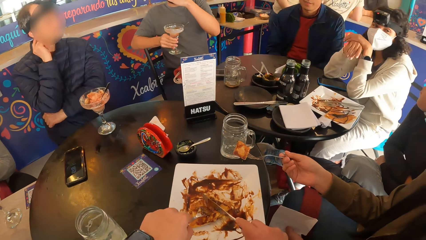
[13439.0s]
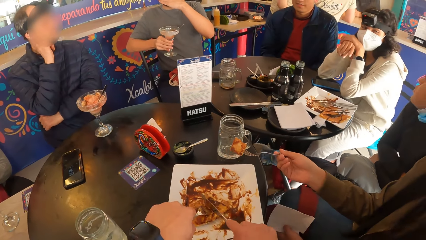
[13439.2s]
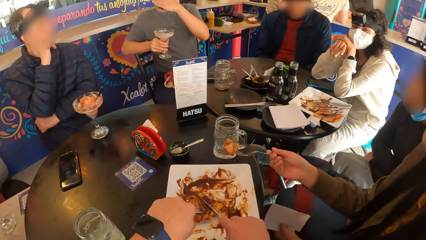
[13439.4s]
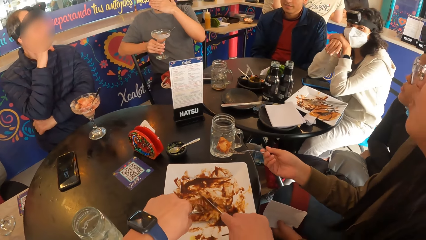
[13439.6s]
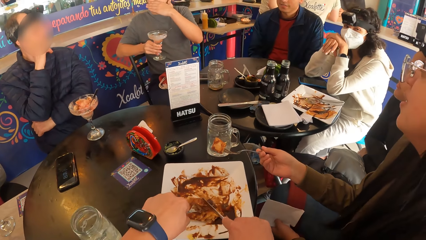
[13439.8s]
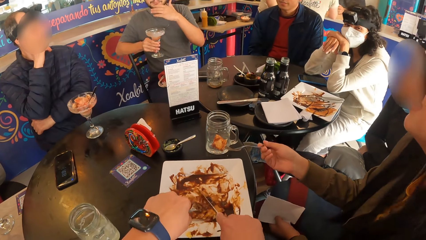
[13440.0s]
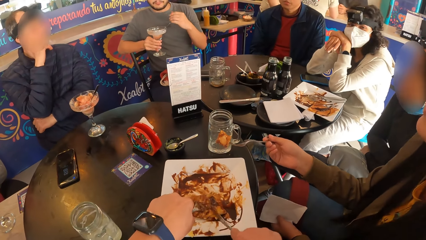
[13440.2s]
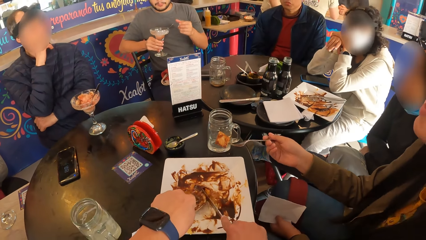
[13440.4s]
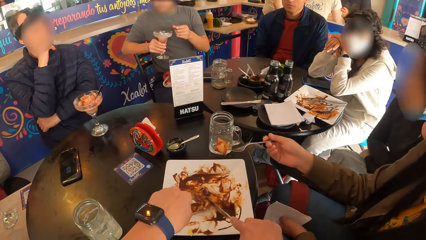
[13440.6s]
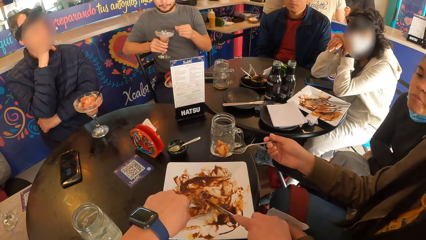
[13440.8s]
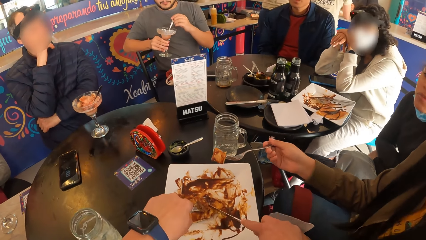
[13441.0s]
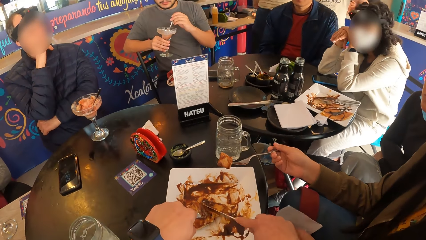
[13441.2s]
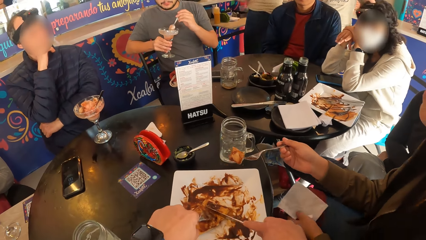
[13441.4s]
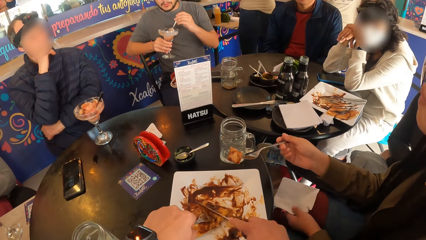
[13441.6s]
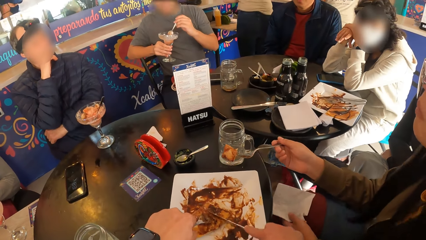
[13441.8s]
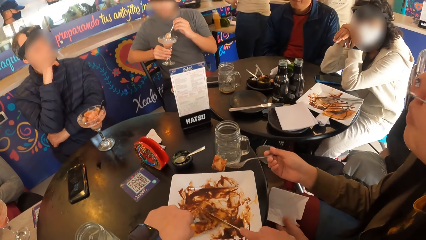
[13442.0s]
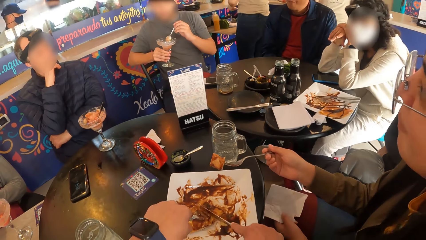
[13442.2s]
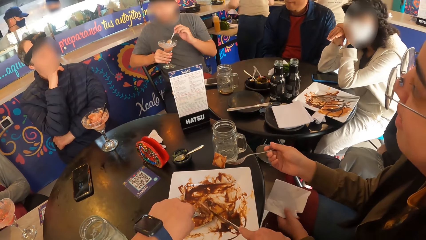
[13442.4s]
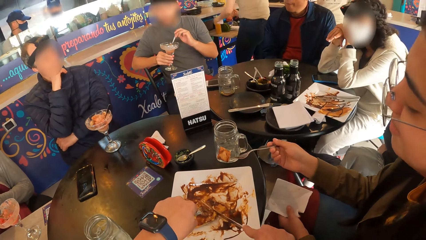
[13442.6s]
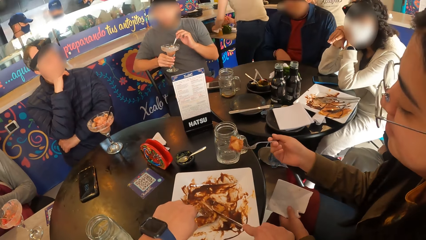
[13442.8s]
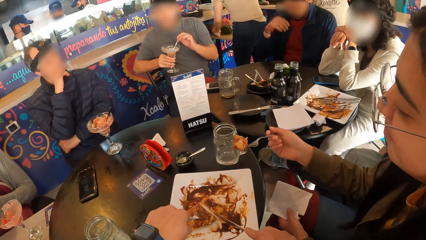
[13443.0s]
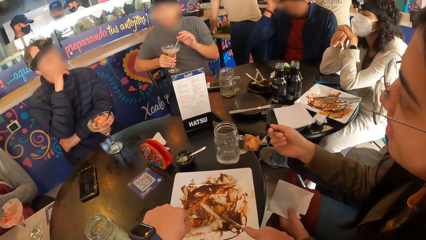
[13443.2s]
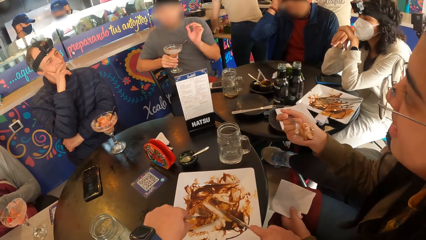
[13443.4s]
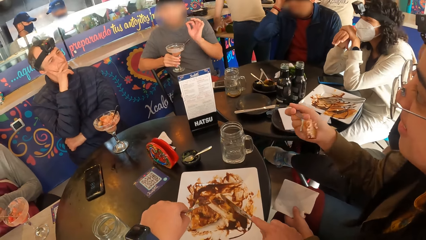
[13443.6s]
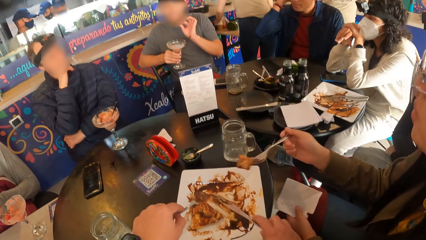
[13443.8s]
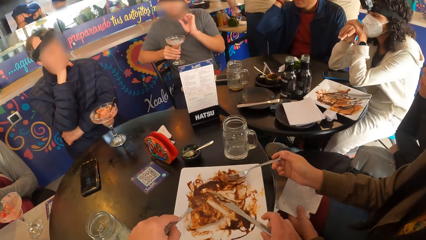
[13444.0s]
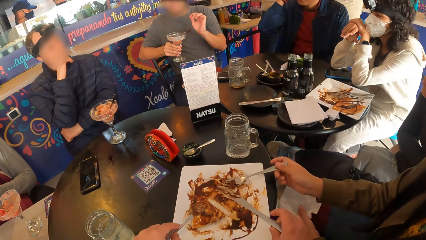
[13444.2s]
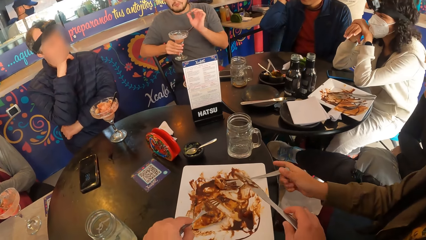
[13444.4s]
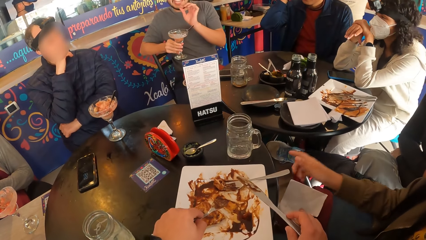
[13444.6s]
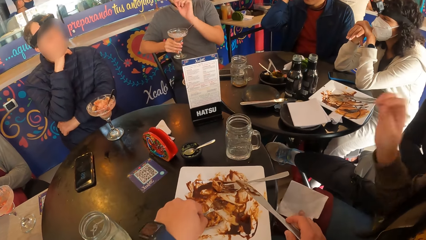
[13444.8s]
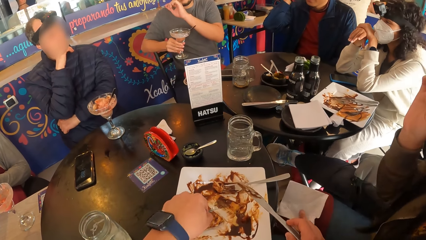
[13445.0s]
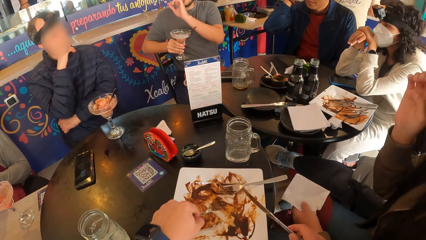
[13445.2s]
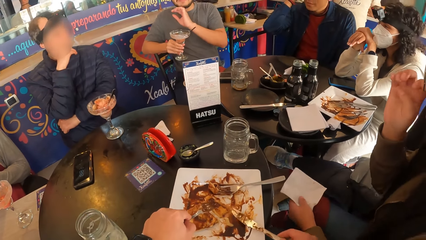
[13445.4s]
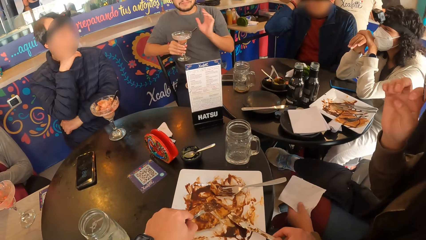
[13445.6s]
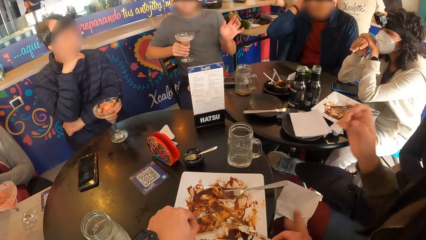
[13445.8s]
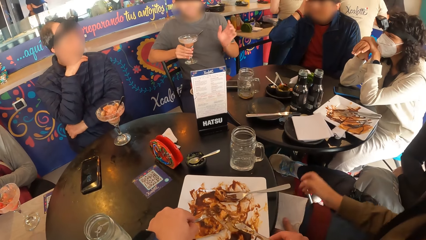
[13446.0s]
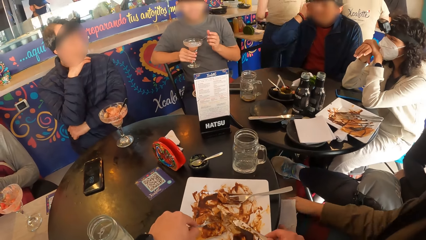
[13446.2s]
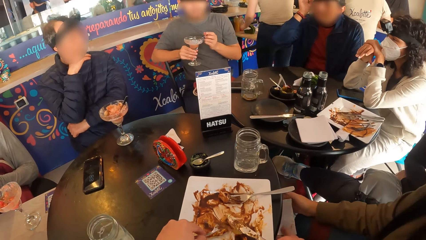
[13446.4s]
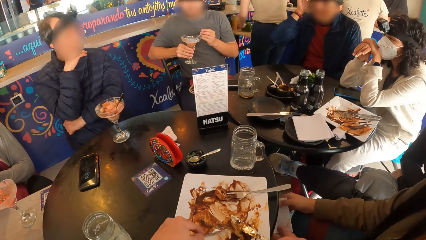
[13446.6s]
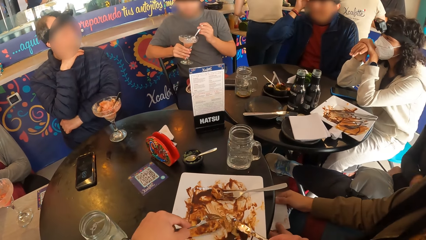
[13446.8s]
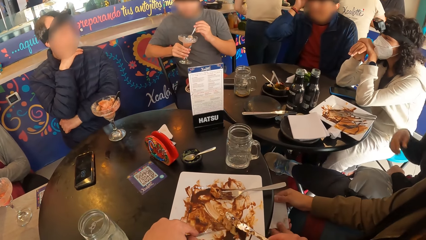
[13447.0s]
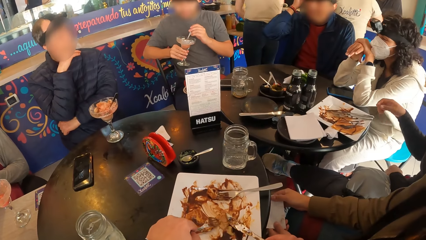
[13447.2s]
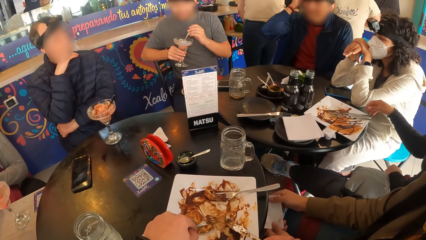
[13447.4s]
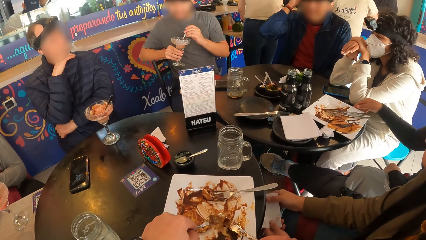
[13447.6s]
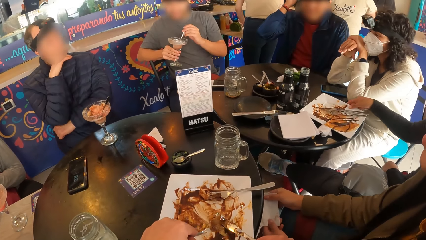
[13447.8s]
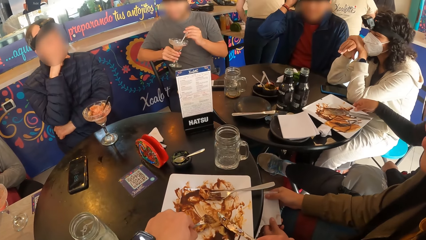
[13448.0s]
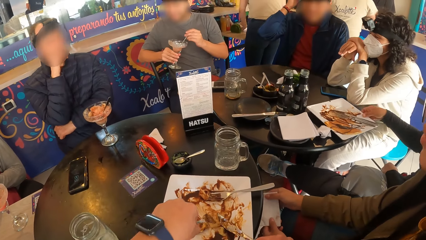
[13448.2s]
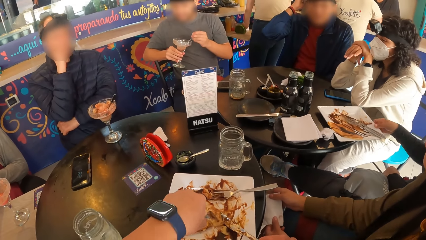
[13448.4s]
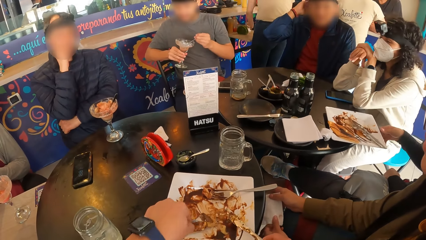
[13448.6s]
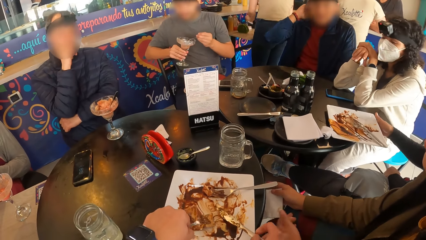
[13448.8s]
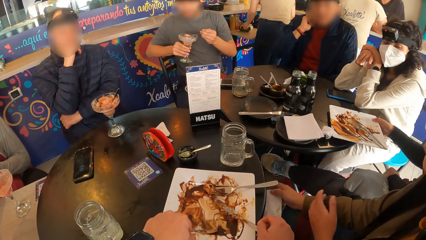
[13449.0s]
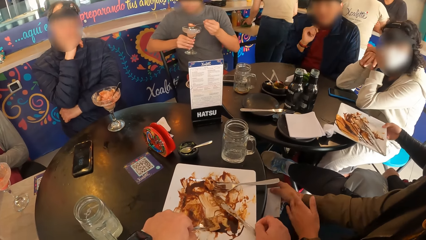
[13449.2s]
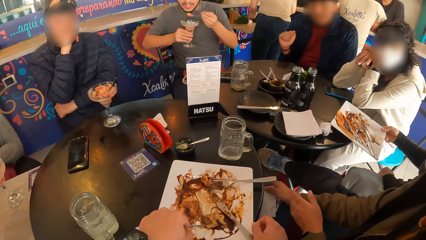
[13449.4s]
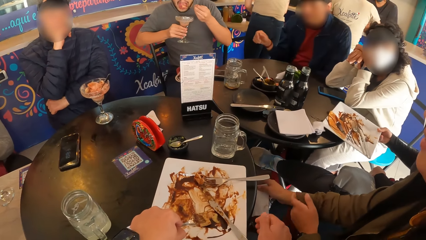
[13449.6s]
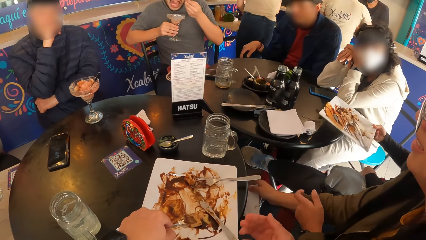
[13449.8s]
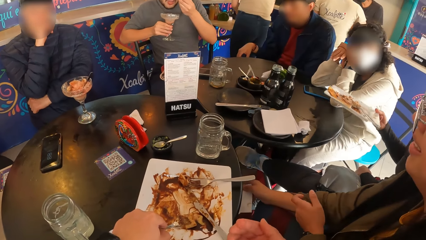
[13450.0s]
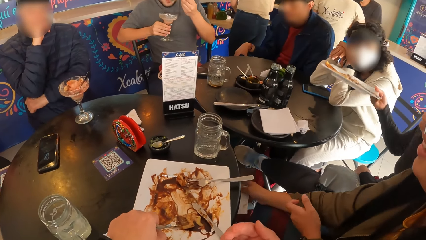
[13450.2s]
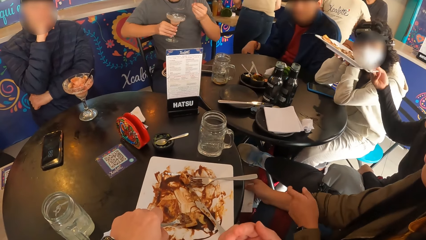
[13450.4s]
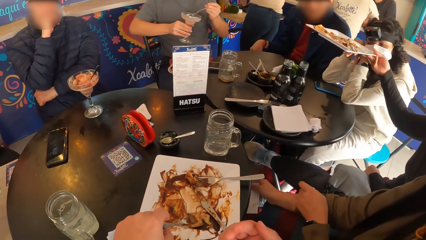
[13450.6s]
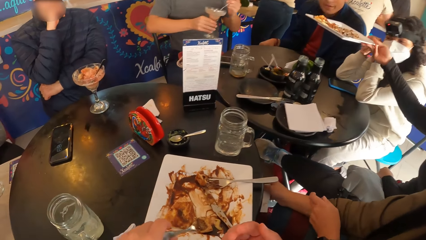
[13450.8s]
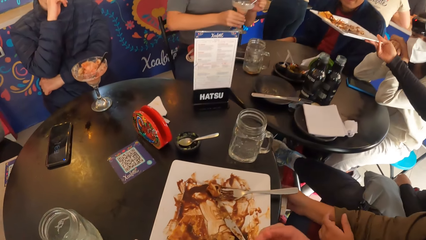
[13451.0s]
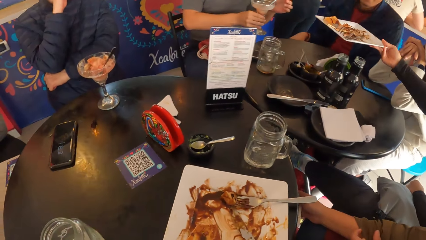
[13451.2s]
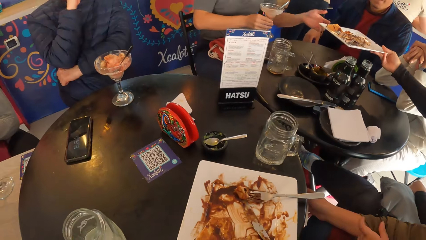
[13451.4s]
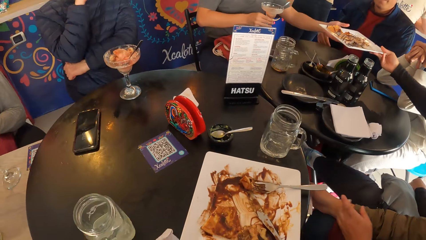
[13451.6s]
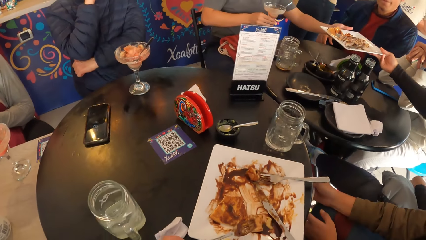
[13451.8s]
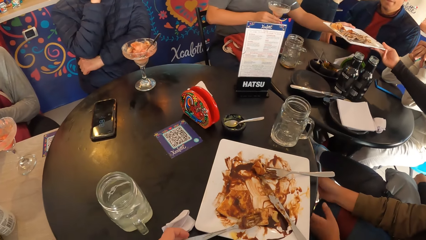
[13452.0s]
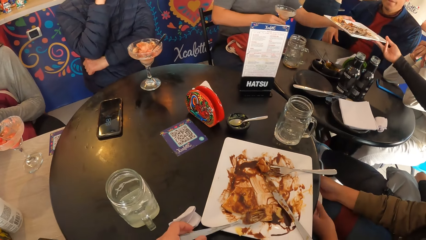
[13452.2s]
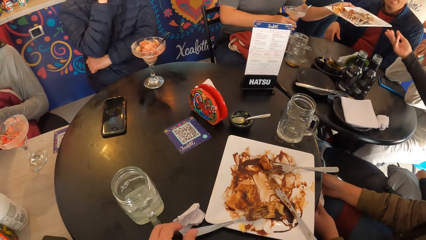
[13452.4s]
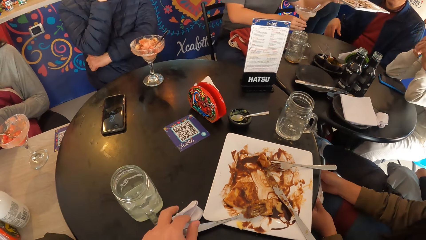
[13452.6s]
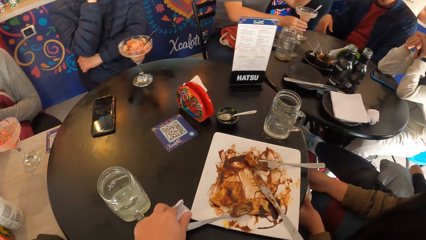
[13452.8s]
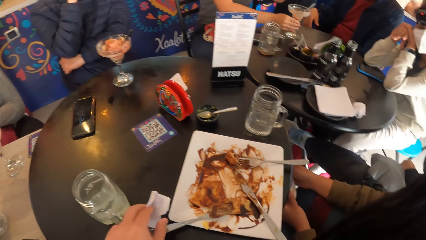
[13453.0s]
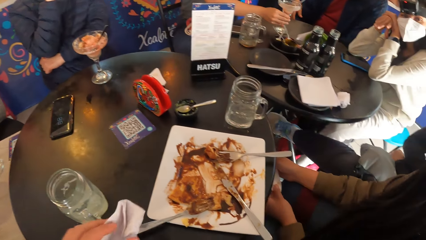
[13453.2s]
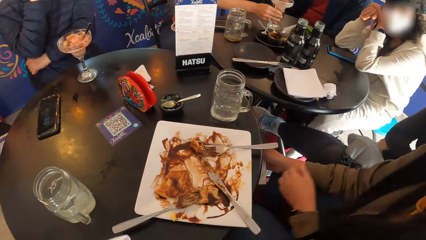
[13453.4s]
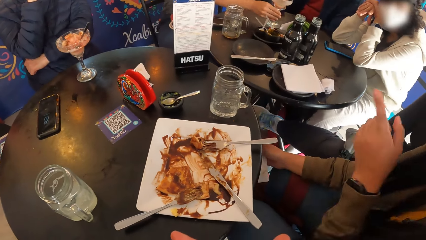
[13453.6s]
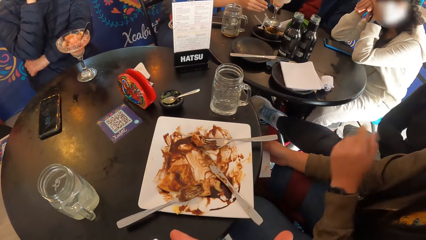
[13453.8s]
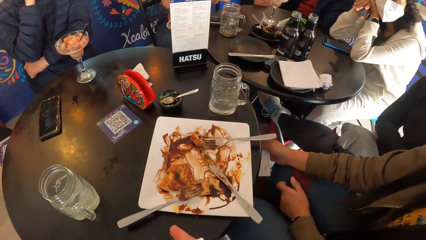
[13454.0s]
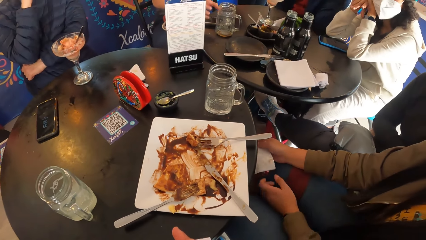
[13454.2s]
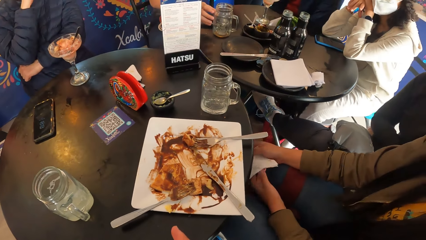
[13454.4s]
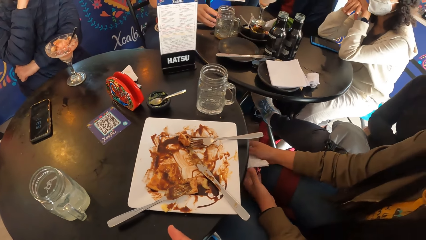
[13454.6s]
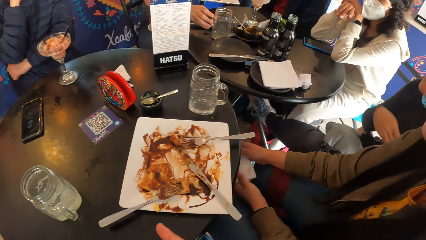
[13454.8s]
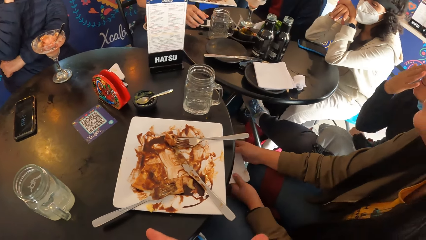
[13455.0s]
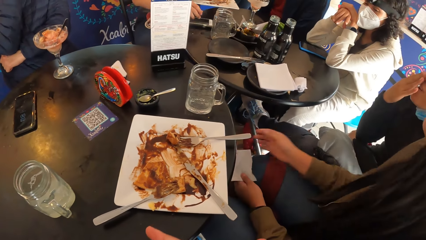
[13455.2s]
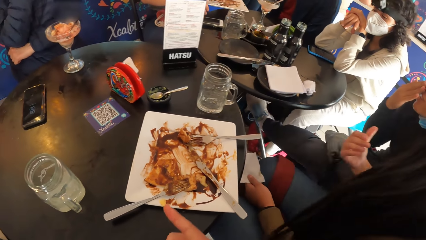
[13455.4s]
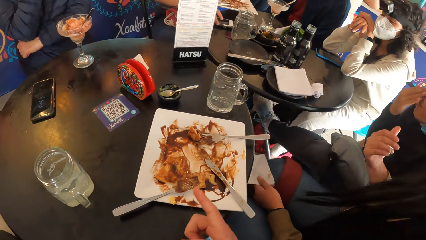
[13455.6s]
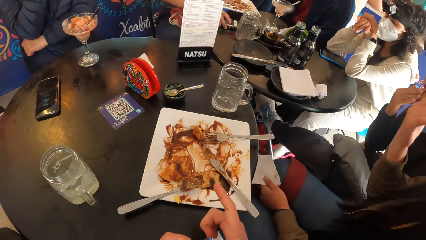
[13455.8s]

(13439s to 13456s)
The camera wearer slices the waffles on the plate with the knife in his right hand. A man touches his head with his right hand. A woman drops the fork in her right hand in the plate of waffles on the table. Another woman picks up the plate of waffles from the table with her right hand and passes the plate of waffles to another man. The other man drops the glass of ice-cream in his right hand on the table. The camera wearer picks up a tissue or serviette from the table with his left hand. The first woman interacts with the camera wearer and the group of people. The first woman passes a tissue from her right hand to her left hand. The camera wearer wipes his hands with the serviette. The other man moves a glass cup on the table with his right hand.
